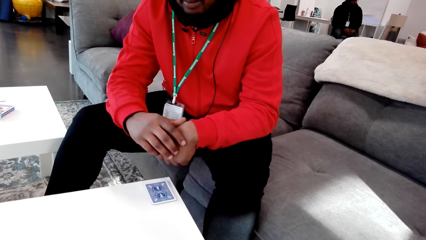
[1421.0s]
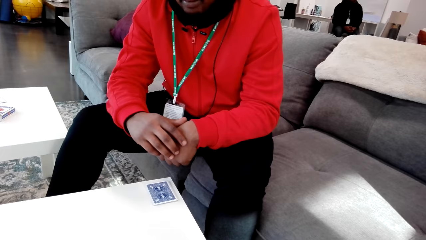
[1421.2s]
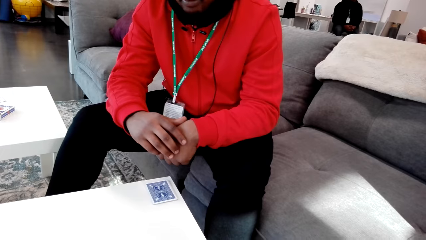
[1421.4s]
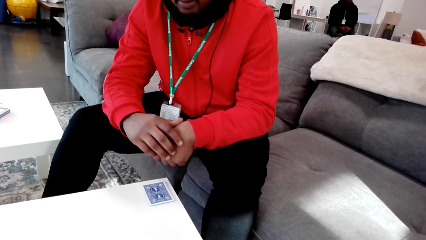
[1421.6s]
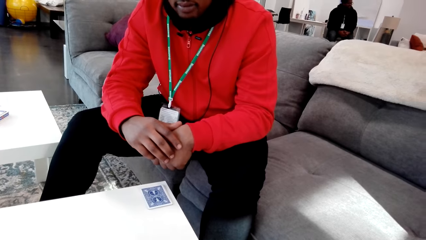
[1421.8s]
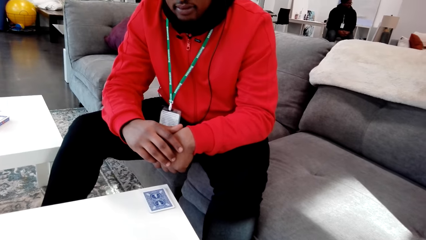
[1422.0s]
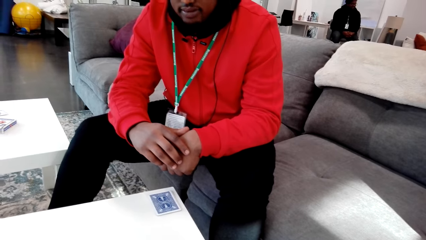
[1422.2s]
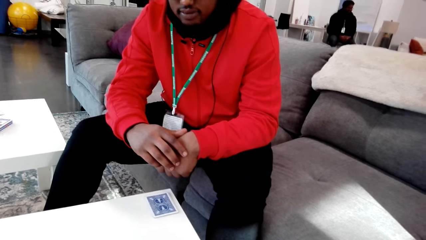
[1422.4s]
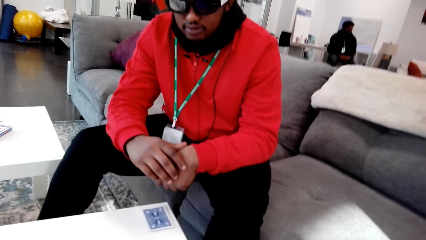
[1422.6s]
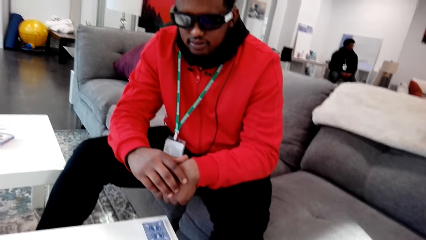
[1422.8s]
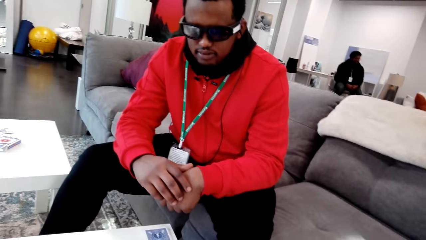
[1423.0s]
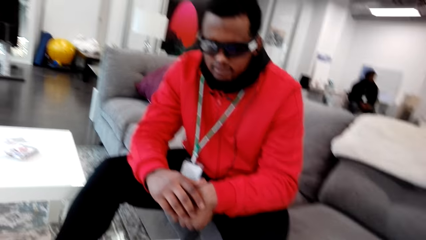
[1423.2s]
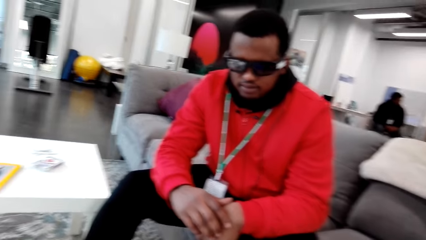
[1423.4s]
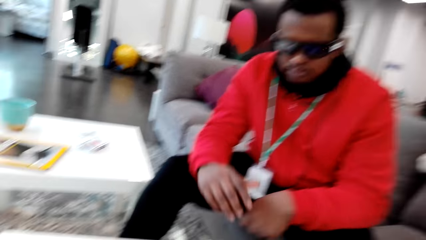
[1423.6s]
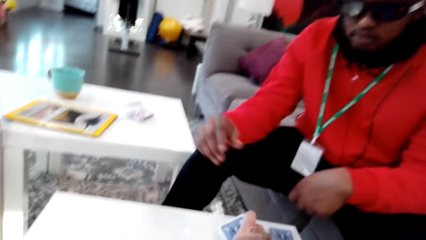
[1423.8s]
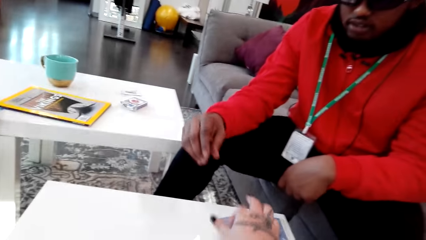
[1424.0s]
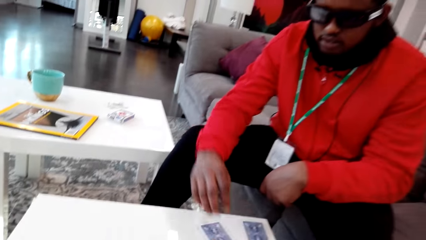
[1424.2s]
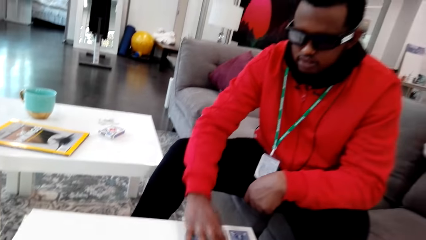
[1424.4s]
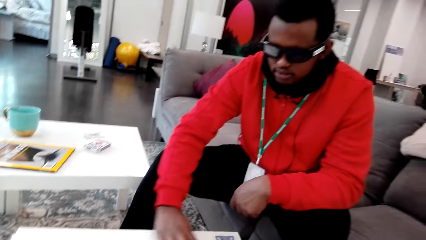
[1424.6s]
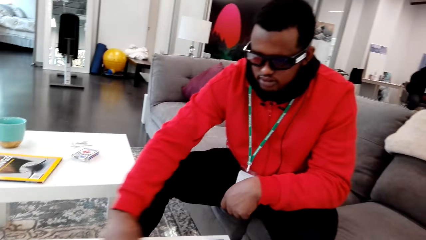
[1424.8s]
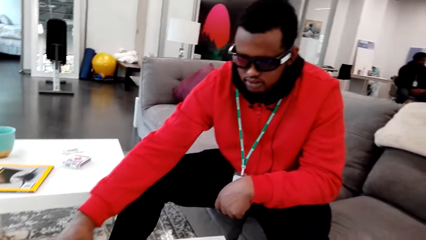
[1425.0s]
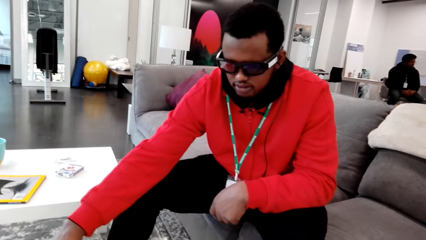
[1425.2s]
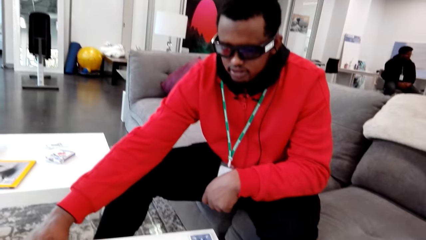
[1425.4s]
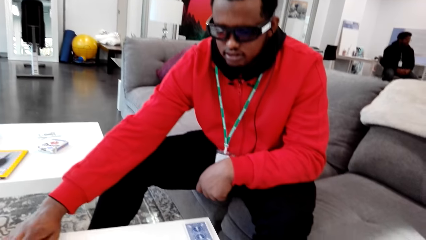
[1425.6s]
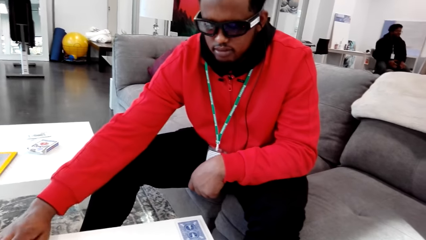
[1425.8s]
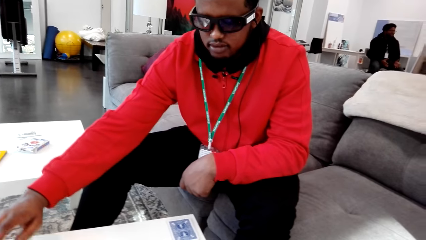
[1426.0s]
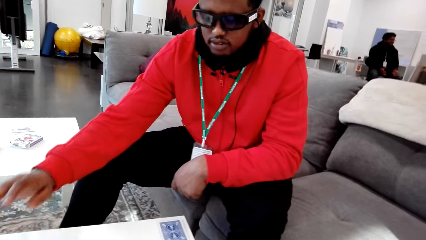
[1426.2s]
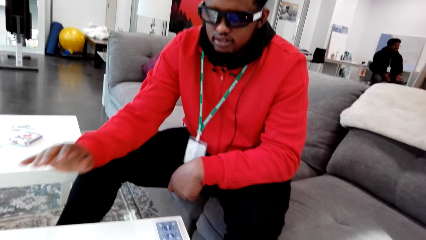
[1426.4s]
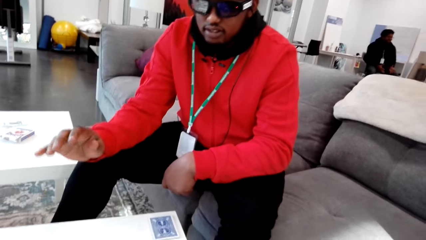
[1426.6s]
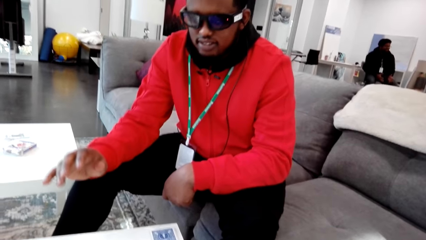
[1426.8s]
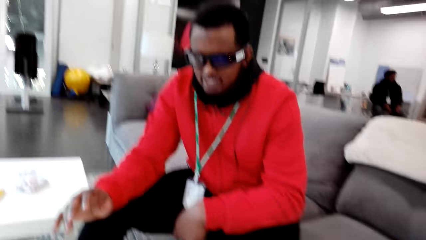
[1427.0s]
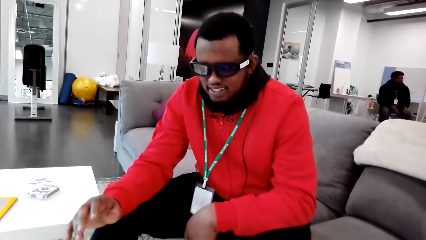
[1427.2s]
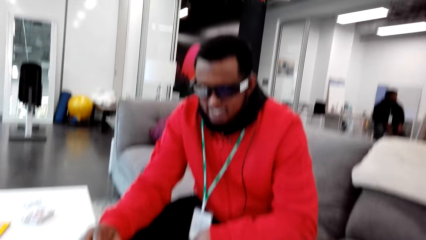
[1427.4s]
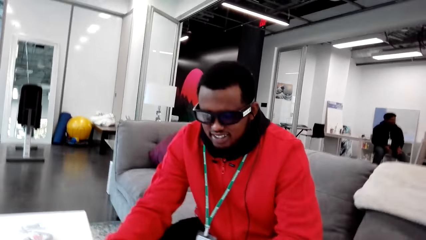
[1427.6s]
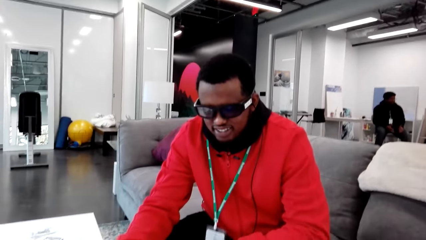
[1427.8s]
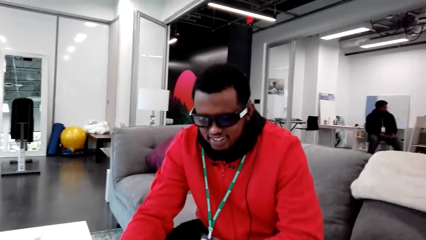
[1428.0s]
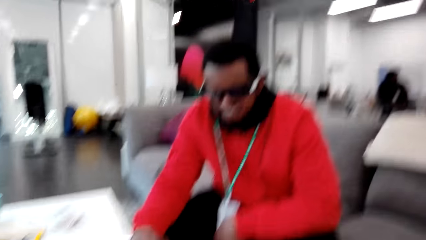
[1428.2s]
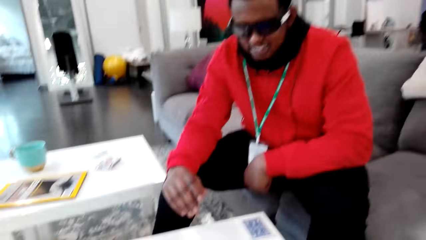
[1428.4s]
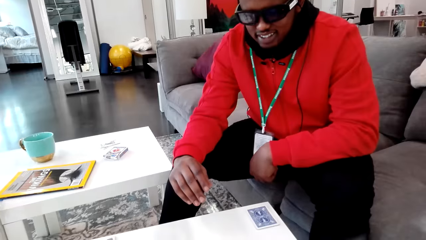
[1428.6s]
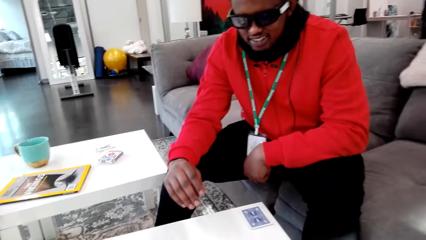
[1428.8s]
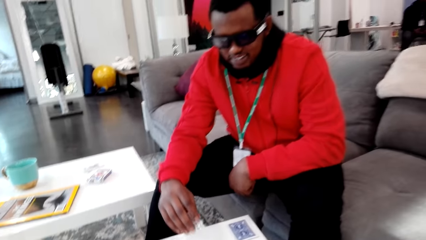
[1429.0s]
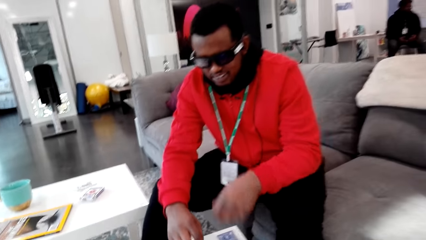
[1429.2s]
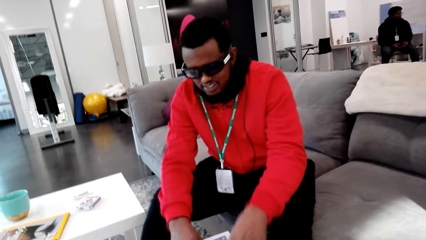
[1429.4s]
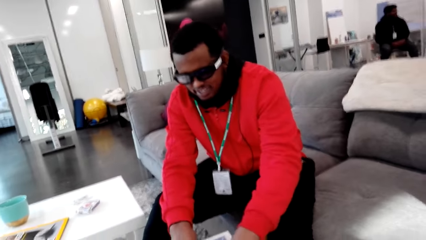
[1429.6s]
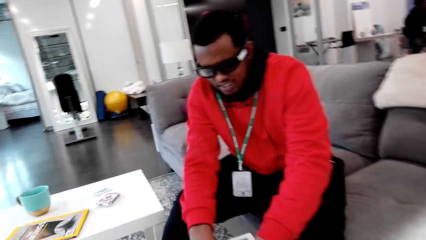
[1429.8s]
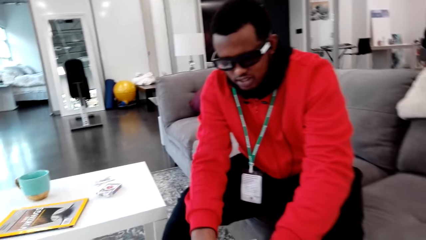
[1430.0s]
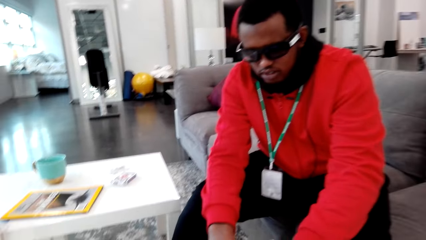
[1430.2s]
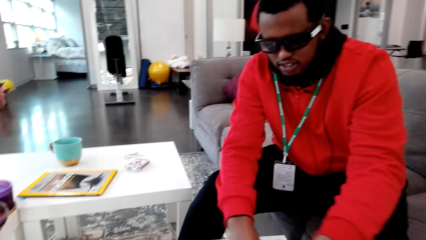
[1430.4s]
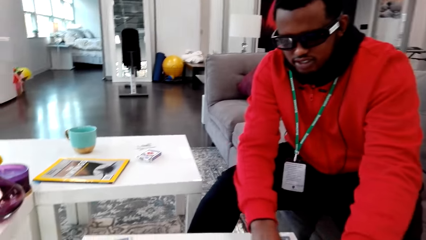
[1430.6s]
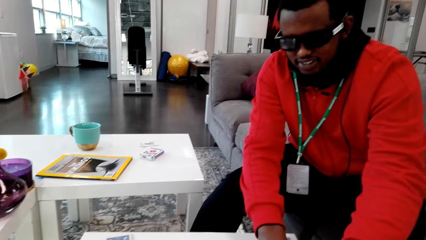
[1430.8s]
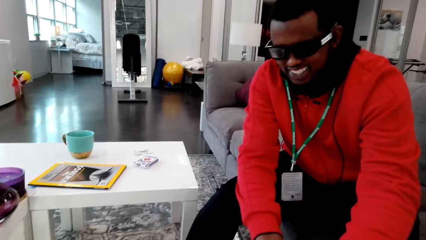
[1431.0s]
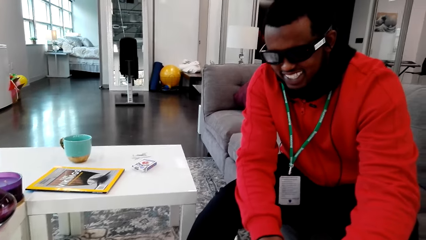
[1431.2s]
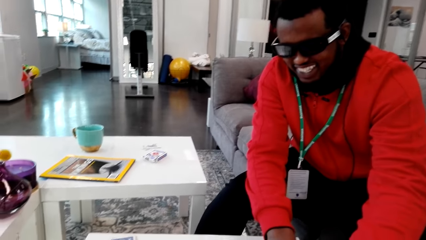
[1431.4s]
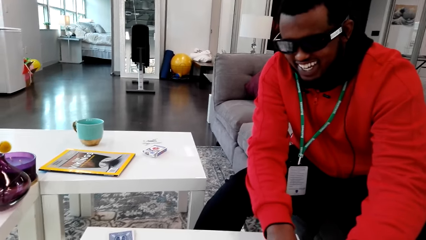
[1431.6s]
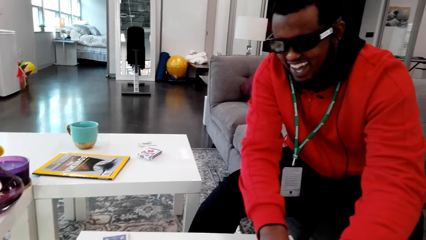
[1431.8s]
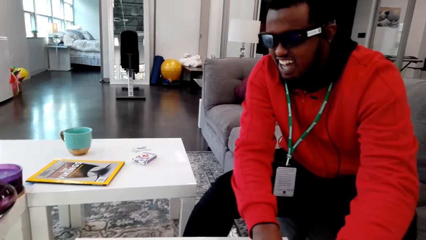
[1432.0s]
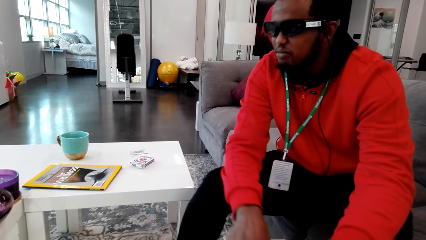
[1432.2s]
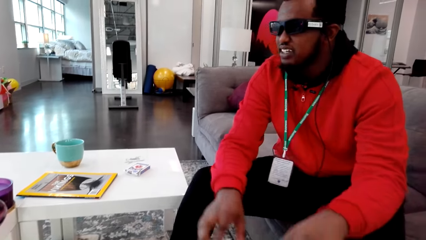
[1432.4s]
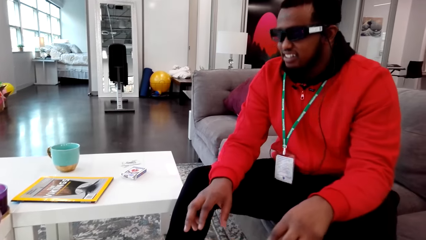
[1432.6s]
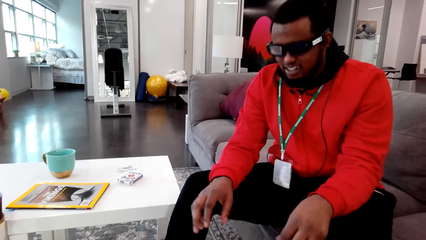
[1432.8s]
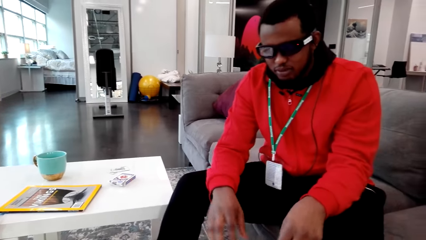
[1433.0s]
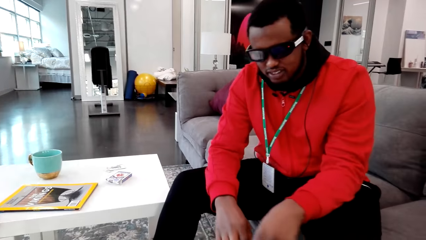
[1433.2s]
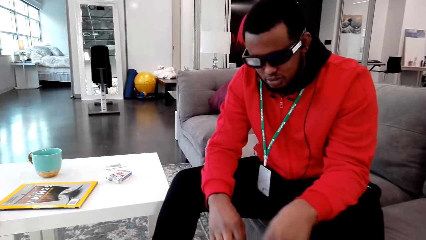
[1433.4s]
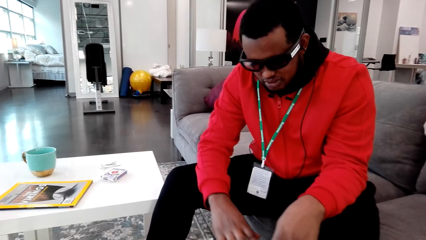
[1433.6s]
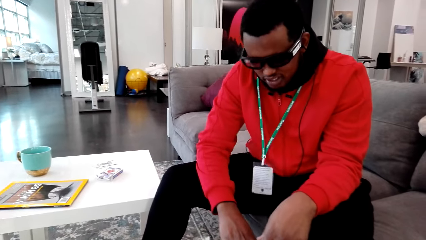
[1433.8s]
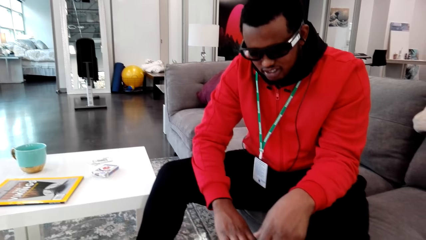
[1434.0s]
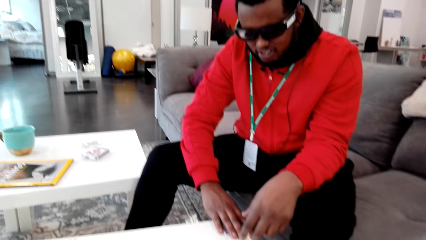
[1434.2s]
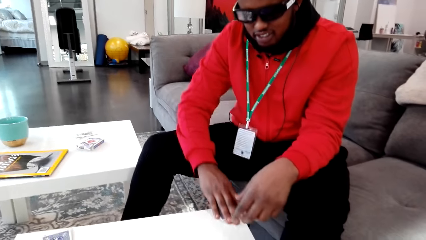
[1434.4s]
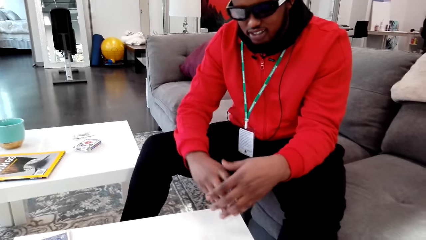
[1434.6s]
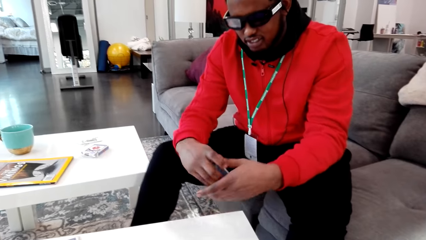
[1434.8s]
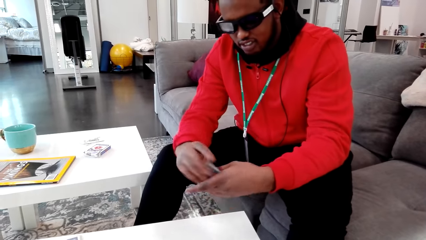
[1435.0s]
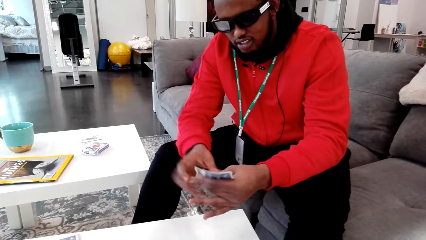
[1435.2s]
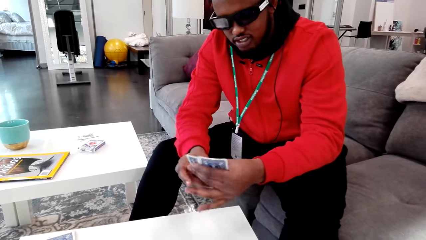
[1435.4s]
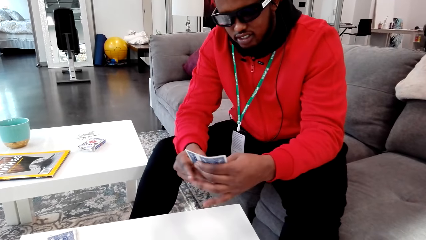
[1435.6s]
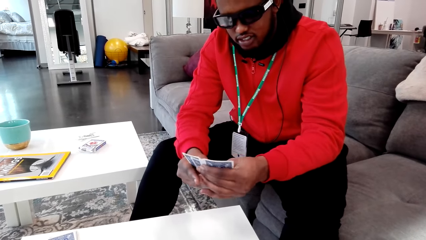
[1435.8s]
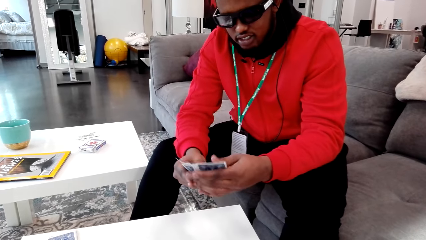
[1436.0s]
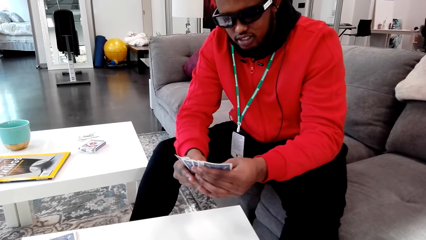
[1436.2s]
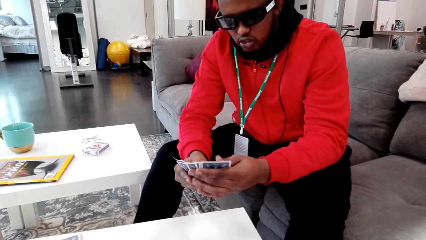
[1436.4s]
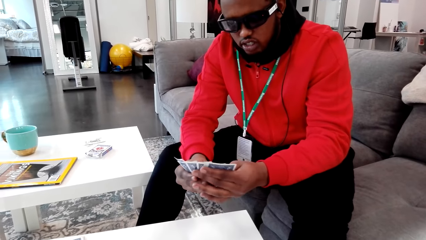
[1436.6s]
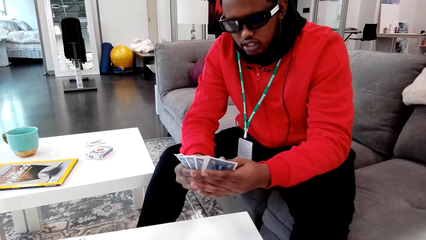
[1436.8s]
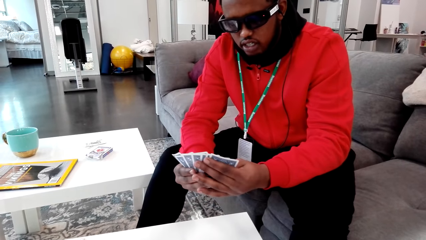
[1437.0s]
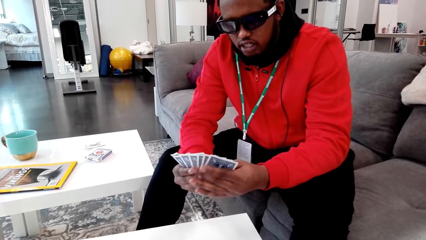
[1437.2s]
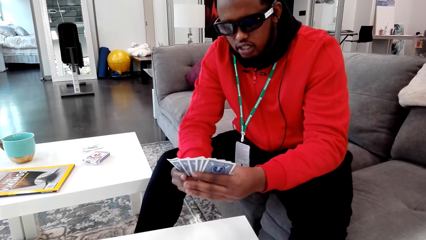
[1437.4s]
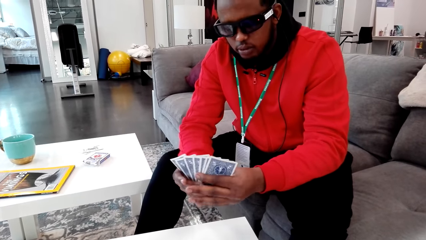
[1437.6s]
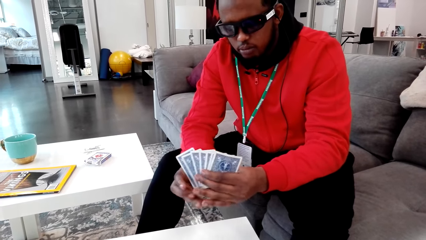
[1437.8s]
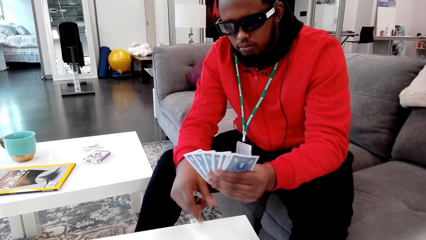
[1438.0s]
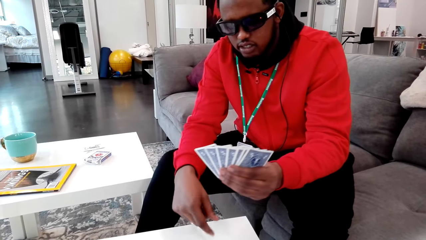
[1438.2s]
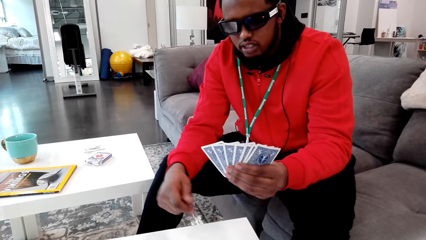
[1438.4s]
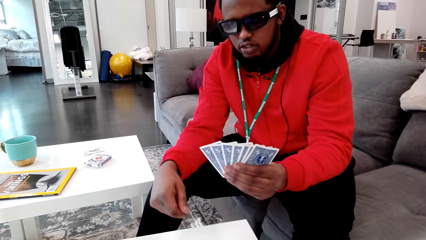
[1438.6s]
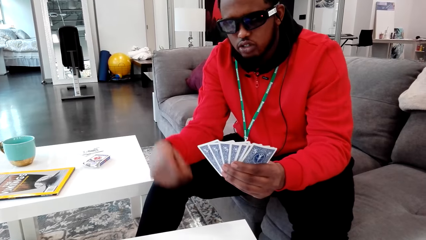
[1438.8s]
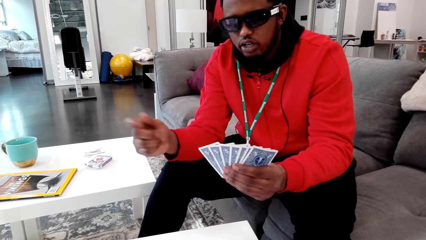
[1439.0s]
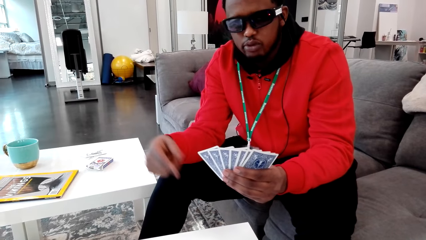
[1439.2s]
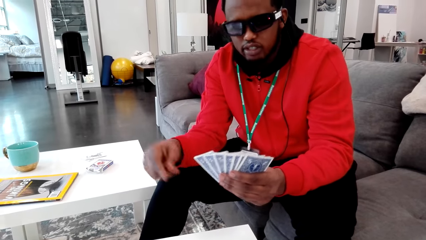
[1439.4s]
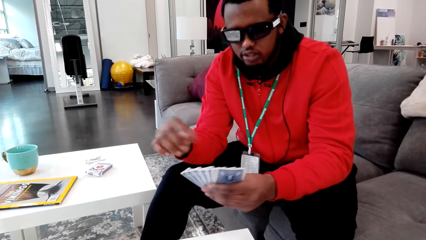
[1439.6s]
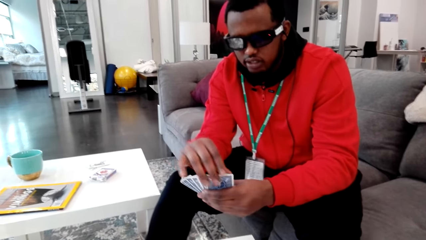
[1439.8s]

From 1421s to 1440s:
The camera wearer puts cards on the table. A man moves the cards on the table. The camera wearer talks with the man and laughs. The man picks the cards. The man talks to the camera wearer. The man picks the cards. The man spreads his cards. The man talks with the camera wearer. The man moves his hand.
